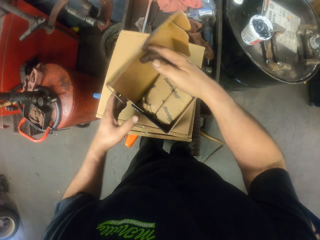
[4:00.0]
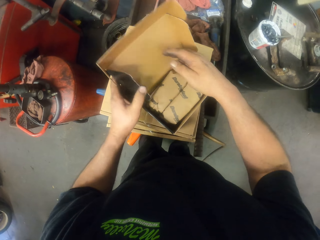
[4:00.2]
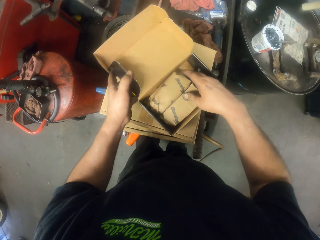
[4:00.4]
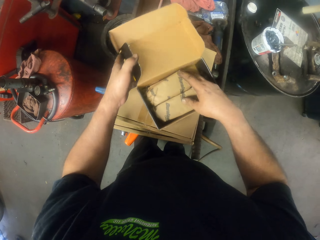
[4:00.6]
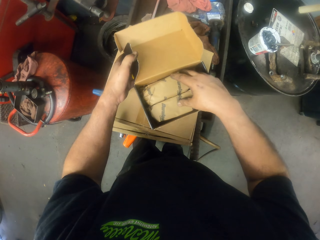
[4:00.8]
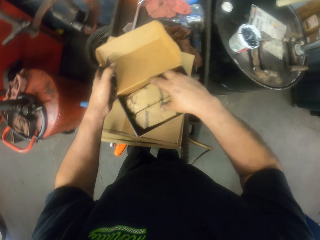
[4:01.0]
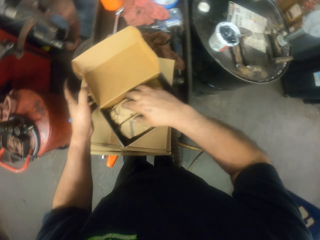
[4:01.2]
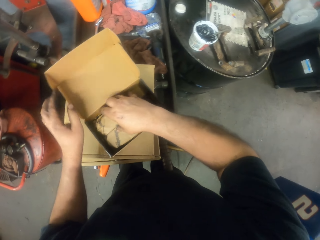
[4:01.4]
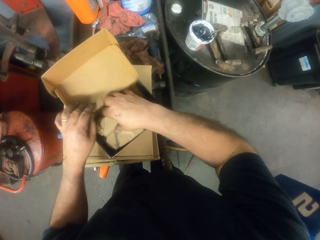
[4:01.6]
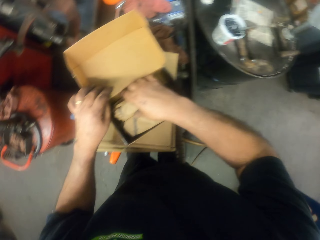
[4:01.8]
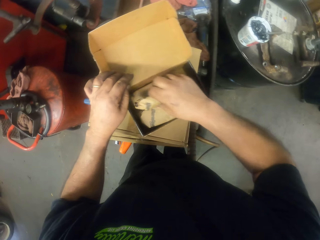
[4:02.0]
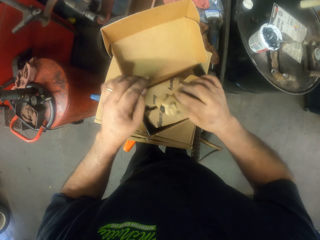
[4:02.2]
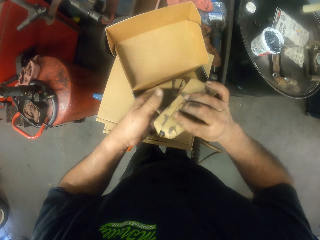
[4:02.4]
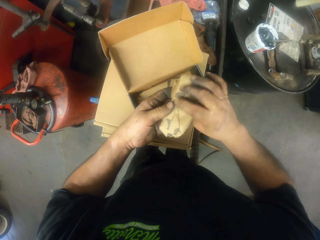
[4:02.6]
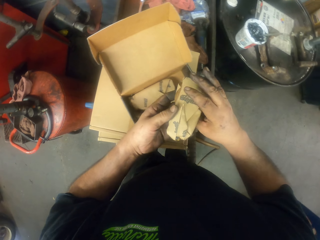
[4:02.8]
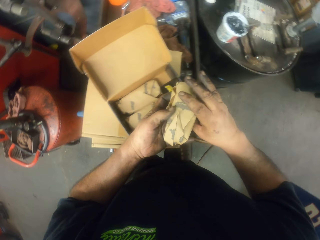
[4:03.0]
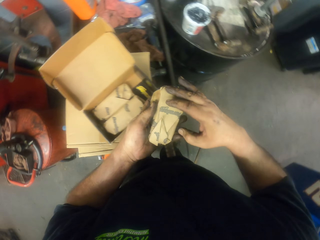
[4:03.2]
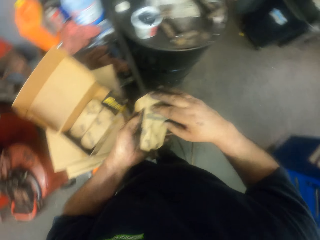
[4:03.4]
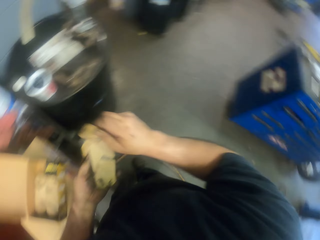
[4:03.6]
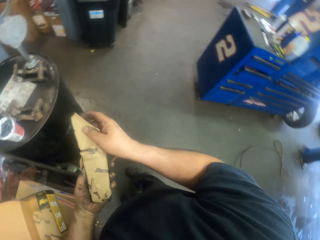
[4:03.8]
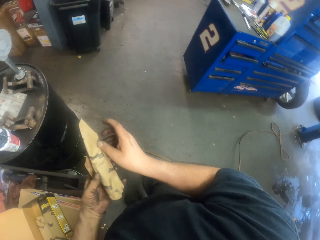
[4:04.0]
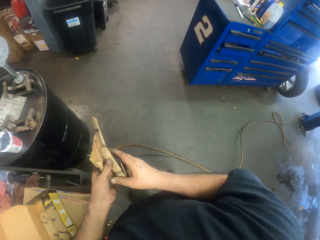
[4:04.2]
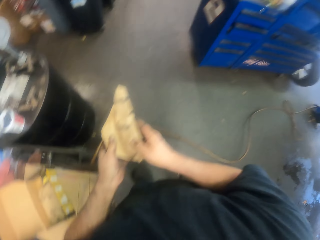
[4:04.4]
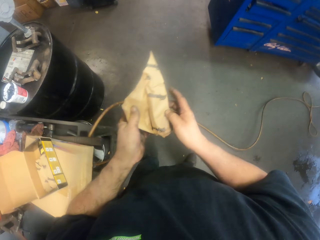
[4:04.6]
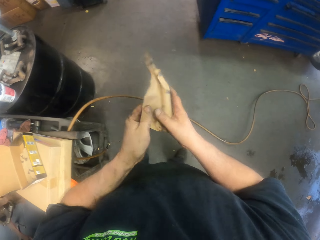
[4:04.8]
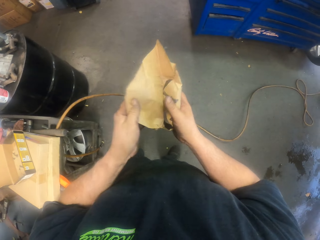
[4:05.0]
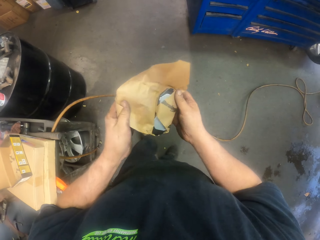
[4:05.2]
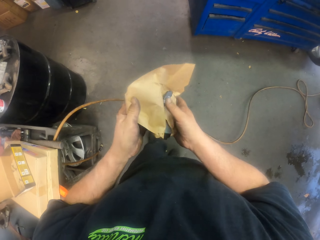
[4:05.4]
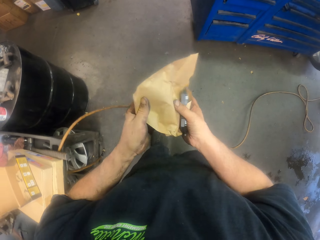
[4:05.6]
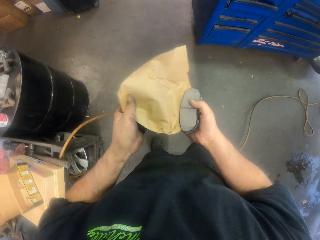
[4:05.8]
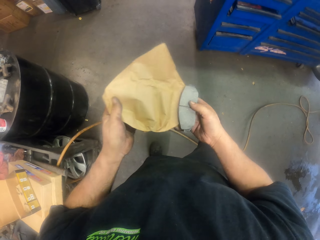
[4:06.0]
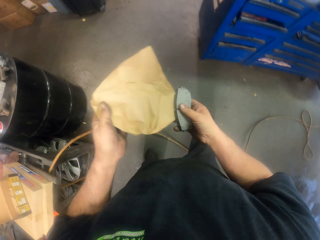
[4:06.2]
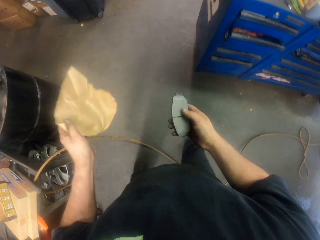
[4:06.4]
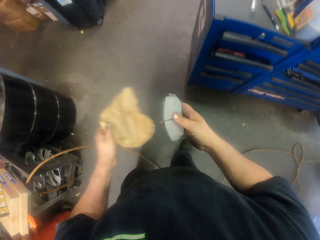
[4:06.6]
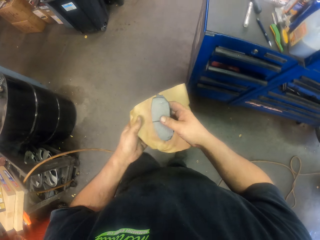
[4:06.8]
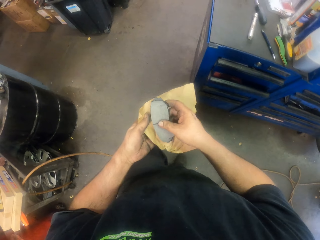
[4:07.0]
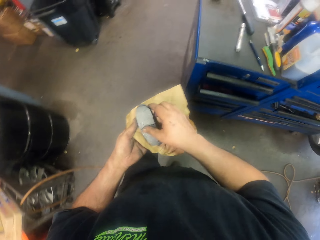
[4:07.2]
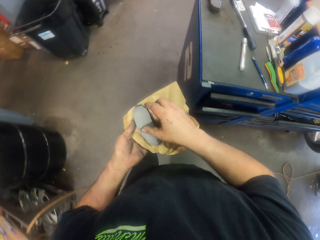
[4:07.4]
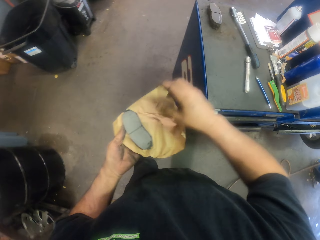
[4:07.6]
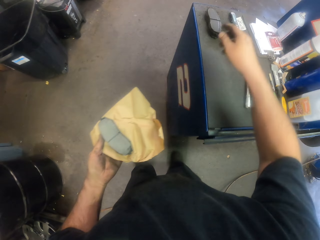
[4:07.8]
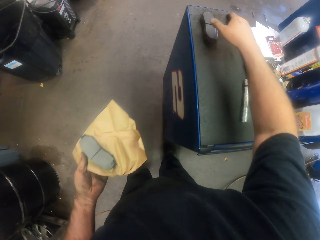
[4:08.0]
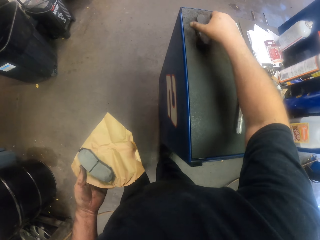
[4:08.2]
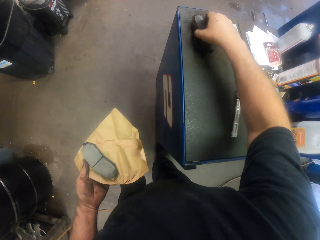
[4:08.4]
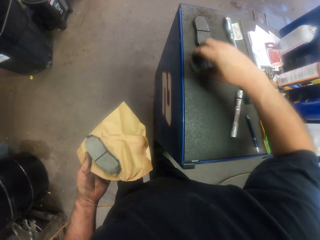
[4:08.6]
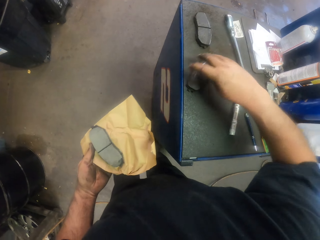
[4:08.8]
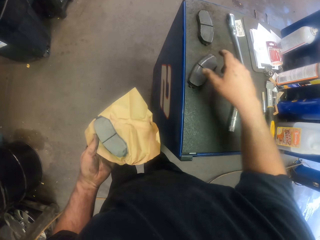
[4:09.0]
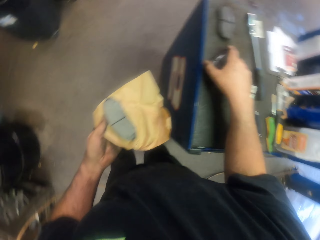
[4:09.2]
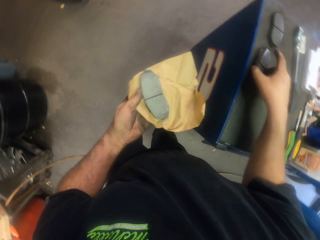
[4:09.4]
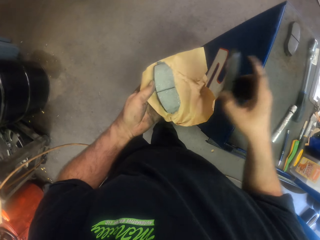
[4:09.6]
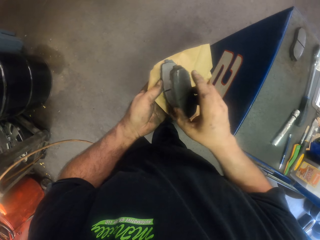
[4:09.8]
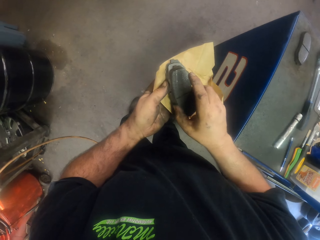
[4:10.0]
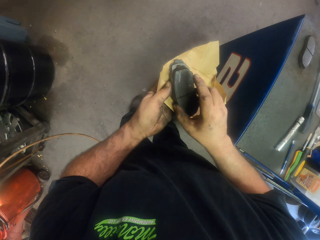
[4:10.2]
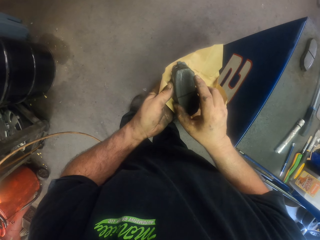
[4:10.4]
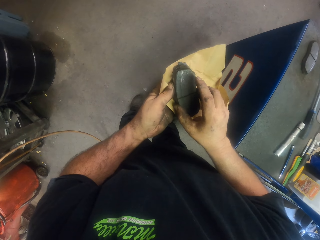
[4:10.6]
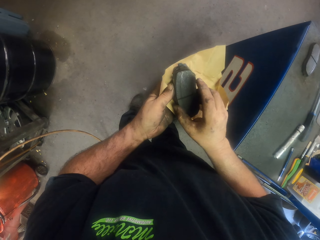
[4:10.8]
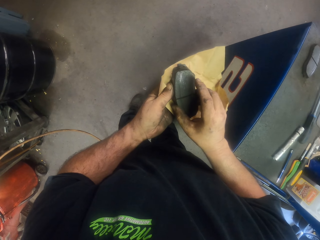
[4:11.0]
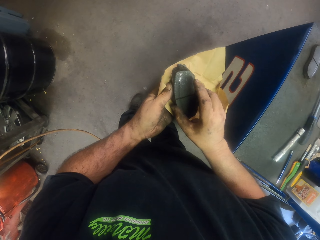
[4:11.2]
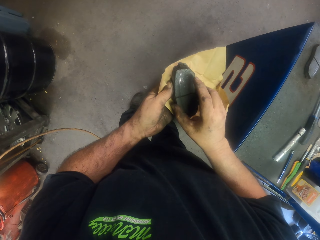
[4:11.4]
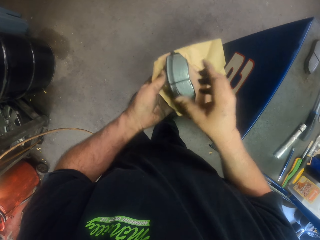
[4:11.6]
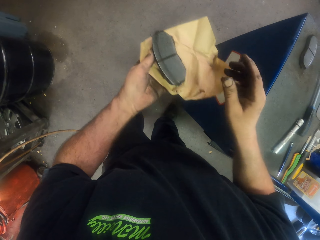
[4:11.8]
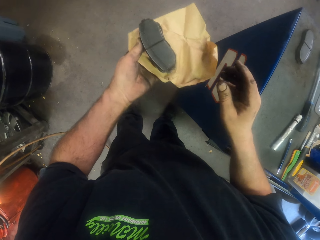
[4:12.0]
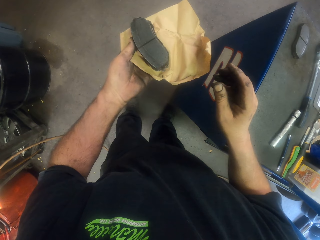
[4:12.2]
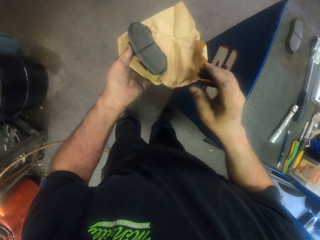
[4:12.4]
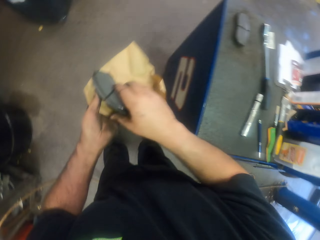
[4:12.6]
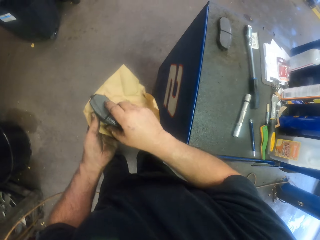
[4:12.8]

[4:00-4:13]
The camera wearer opens the box. They take out magnets. They pick up the wrapped brake pad, unwrap the brake pad, and put the brake pad on the paper. They pick up the magnet. They turn the brake pad on the paper. They put the brake pad on the paper.

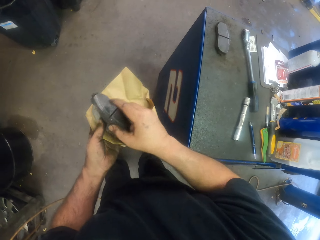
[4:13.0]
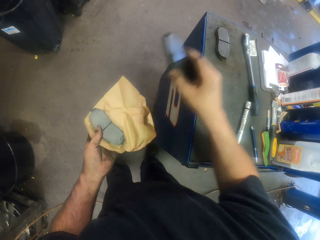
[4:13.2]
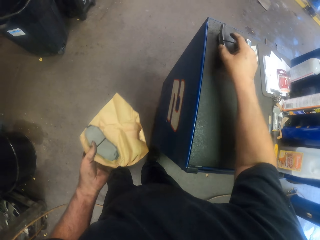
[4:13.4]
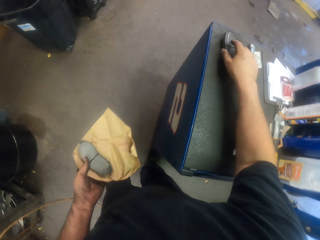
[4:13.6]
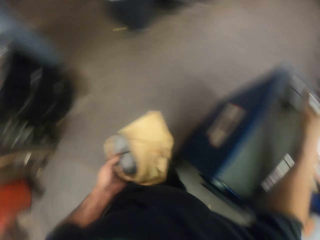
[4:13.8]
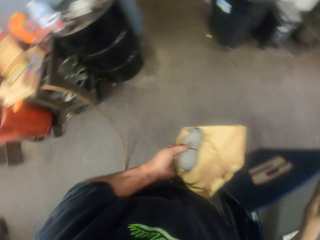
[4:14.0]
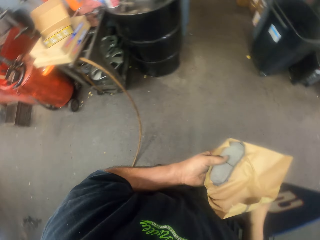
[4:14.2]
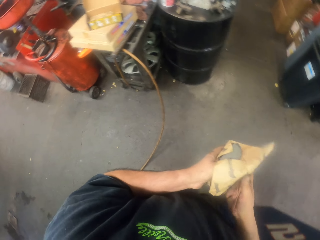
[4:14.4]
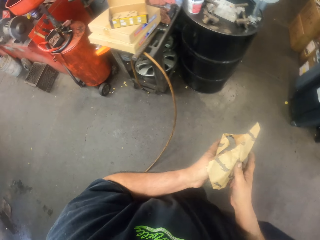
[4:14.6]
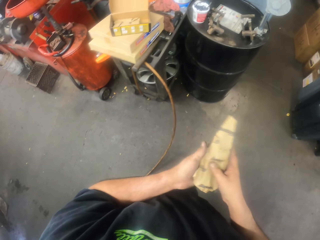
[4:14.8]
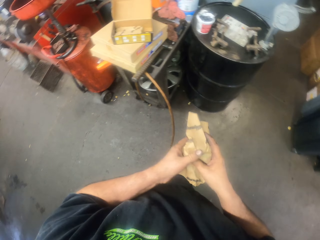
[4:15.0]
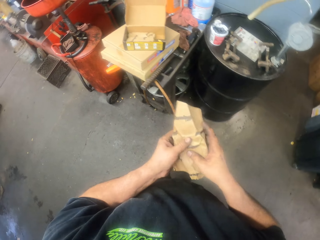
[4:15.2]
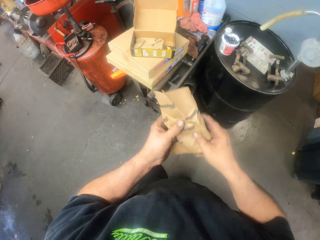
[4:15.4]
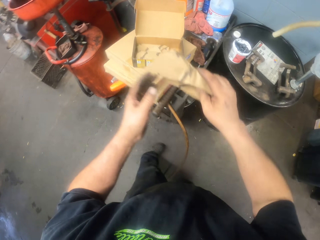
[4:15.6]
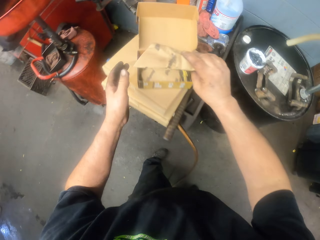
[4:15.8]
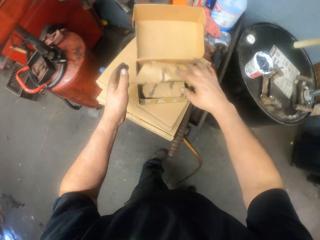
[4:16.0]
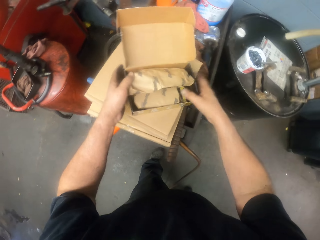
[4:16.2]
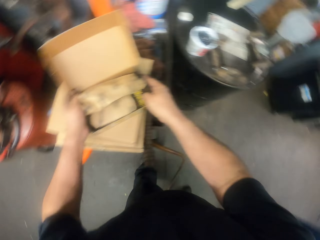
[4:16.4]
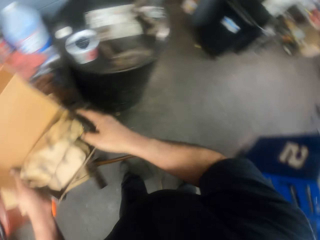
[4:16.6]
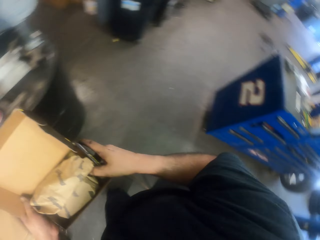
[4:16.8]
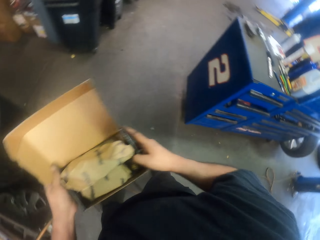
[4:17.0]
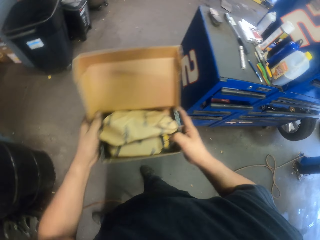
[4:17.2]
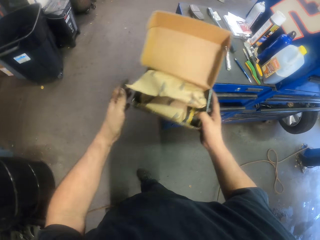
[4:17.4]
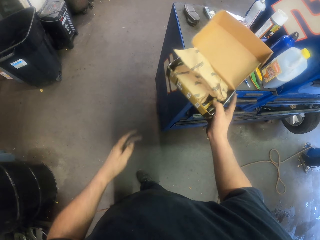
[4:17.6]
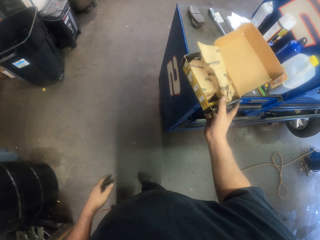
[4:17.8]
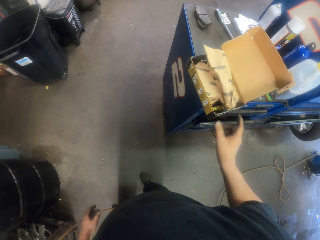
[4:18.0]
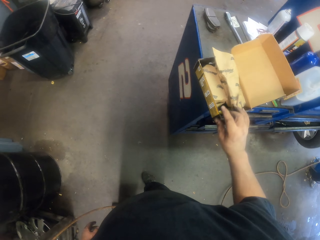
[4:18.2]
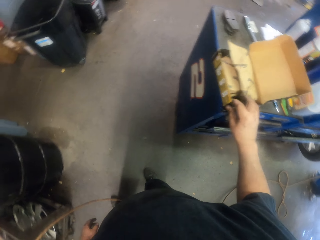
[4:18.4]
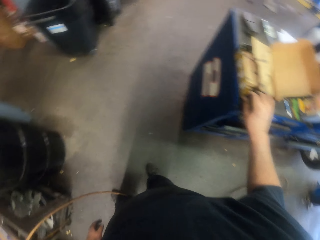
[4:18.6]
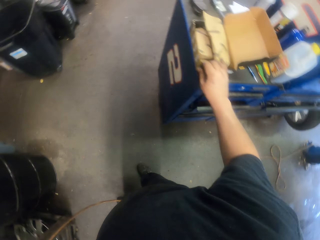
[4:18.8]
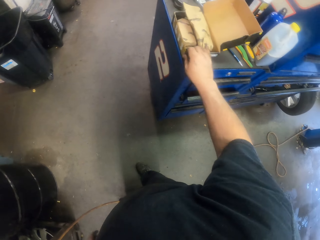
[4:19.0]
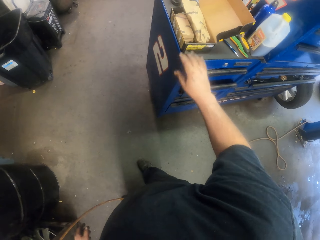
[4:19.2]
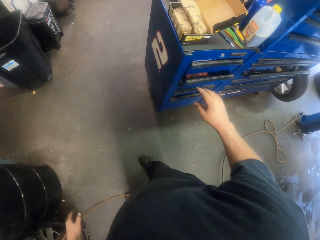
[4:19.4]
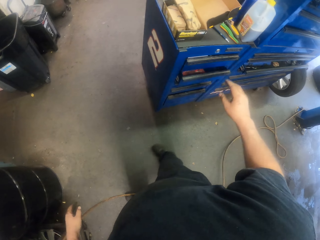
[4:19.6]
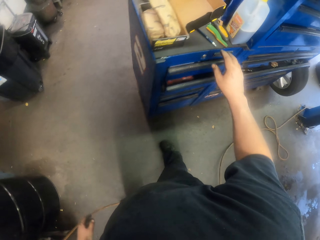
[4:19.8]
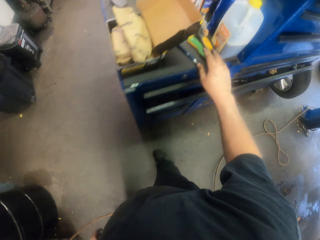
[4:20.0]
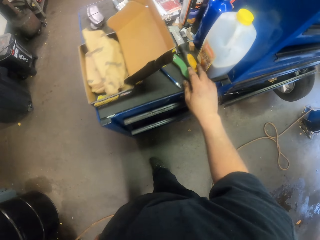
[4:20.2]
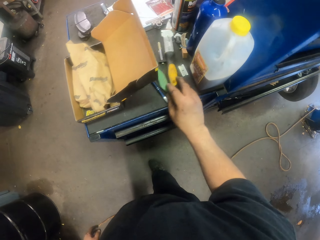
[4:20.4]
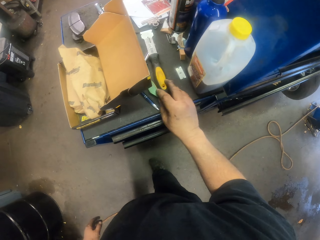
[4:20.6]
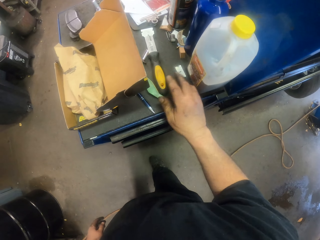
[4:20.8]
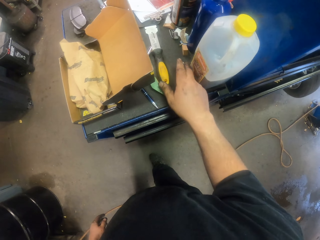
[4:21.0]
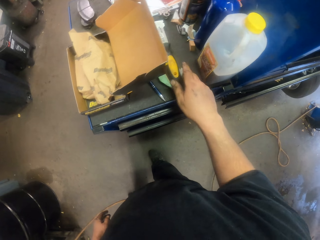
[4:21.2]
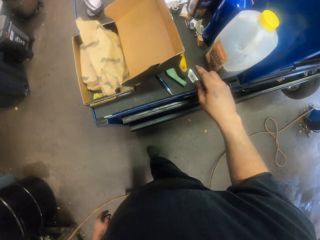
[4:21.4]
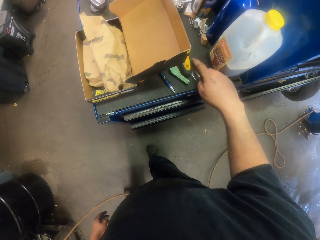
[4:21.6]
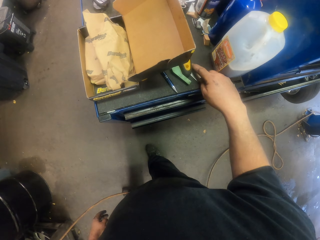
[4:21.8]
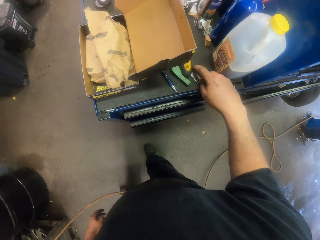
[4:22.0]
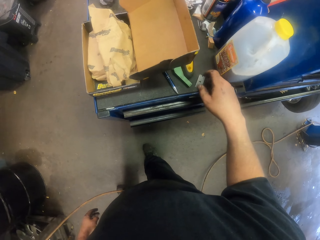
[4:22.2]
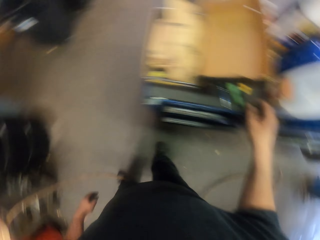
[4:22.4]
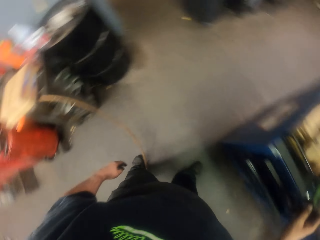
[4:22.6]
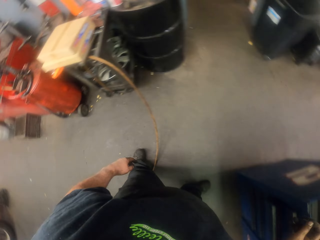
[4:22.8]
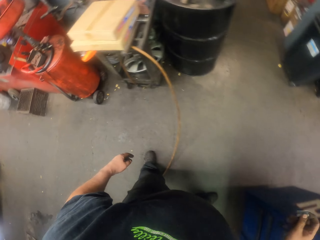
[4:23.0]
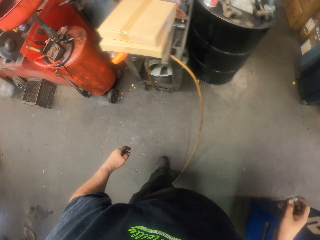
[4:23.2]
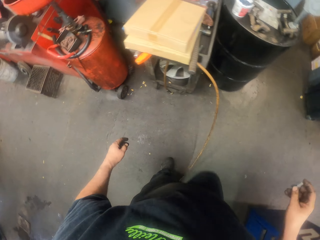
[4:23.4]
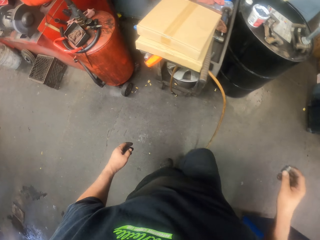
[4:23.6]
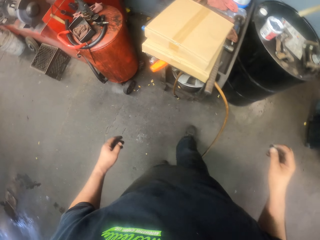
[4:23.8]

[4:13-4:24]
The camera wearer puts the magnet aside. They put the brake pad on the table. They put the brake pad in the box. They put the magnet in the box. They pick up the box of brake pads. They put the box of brake pads aside. They move something. They pick up a razor.
